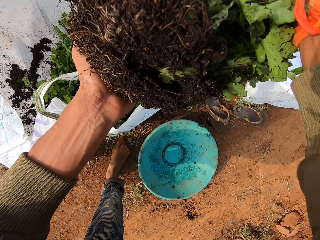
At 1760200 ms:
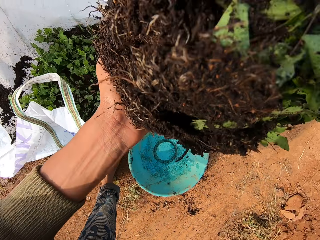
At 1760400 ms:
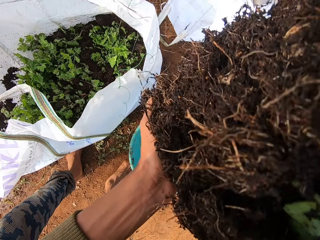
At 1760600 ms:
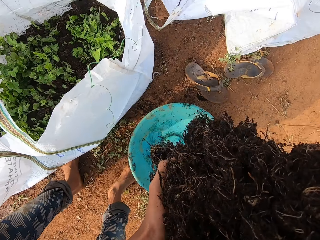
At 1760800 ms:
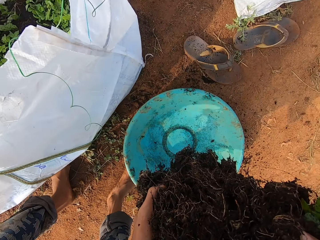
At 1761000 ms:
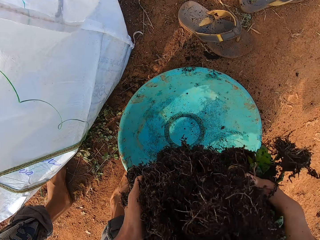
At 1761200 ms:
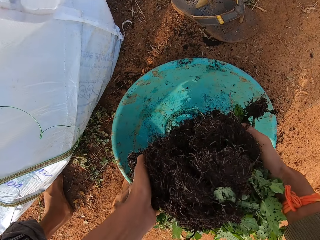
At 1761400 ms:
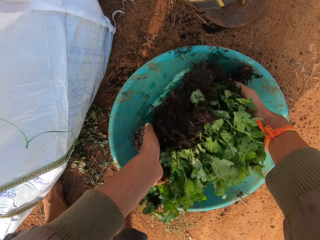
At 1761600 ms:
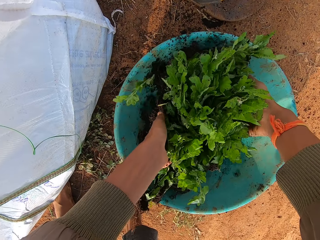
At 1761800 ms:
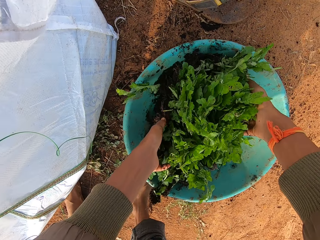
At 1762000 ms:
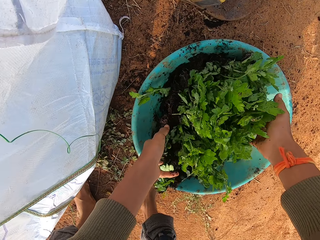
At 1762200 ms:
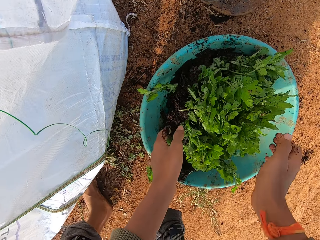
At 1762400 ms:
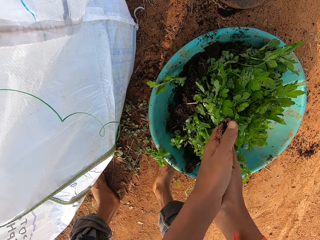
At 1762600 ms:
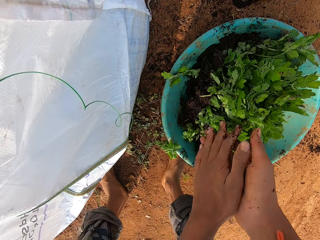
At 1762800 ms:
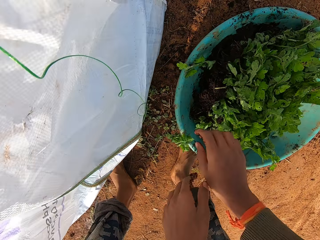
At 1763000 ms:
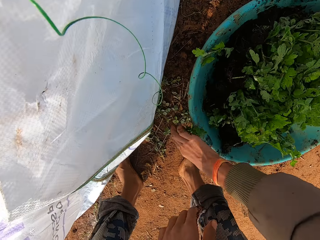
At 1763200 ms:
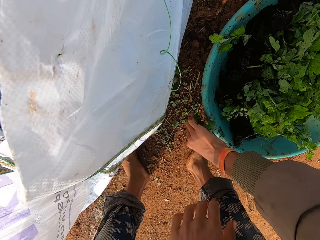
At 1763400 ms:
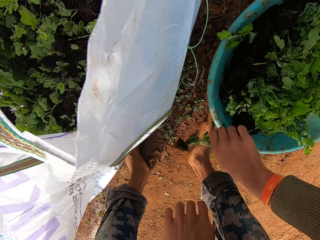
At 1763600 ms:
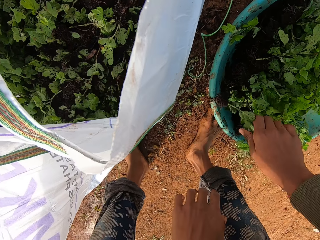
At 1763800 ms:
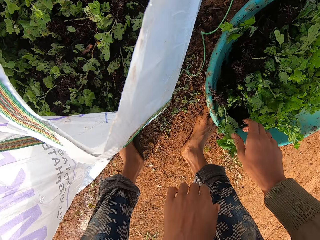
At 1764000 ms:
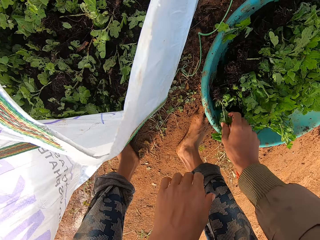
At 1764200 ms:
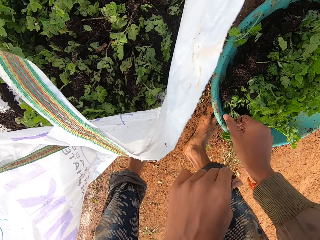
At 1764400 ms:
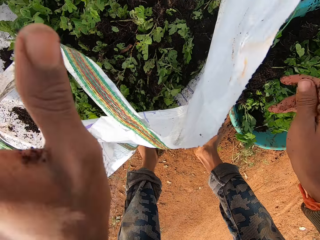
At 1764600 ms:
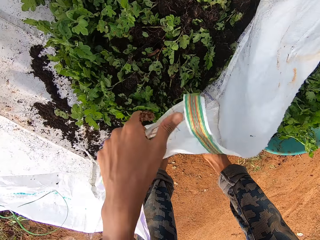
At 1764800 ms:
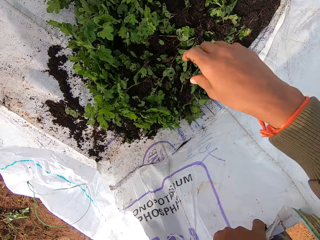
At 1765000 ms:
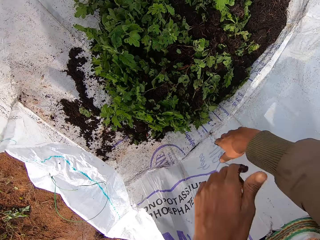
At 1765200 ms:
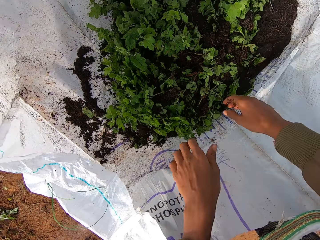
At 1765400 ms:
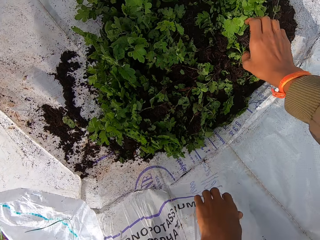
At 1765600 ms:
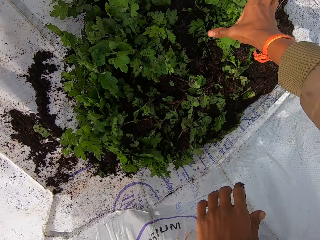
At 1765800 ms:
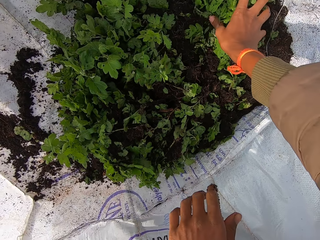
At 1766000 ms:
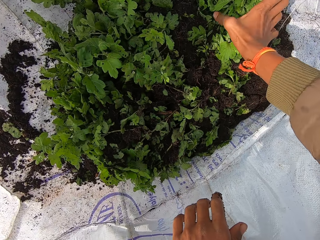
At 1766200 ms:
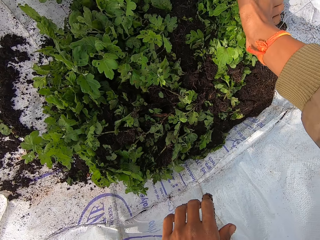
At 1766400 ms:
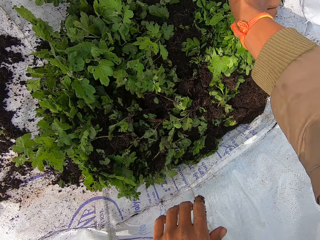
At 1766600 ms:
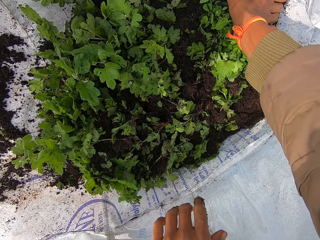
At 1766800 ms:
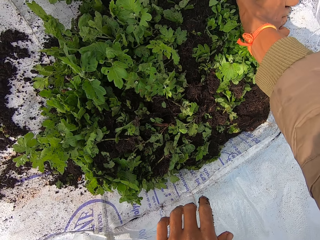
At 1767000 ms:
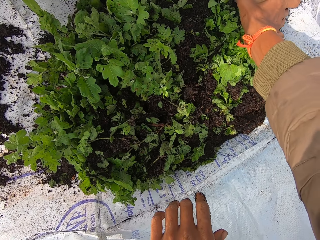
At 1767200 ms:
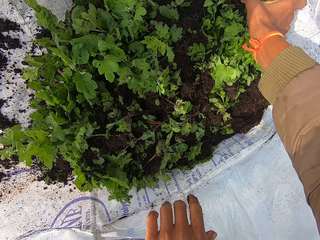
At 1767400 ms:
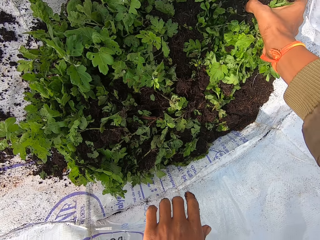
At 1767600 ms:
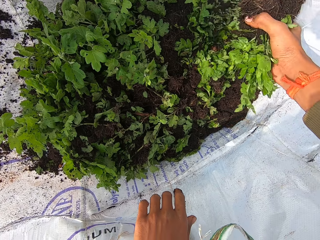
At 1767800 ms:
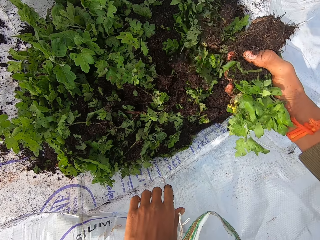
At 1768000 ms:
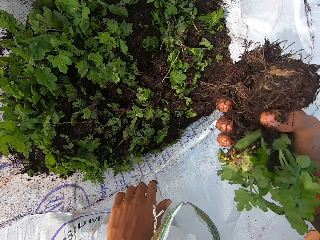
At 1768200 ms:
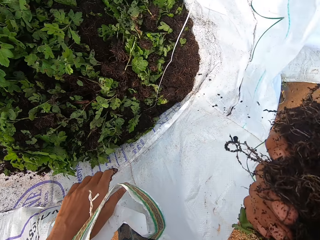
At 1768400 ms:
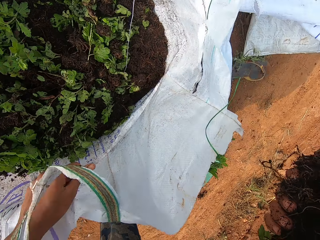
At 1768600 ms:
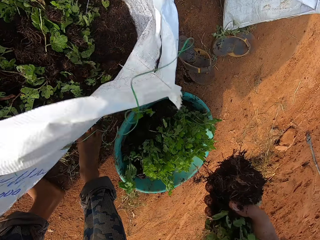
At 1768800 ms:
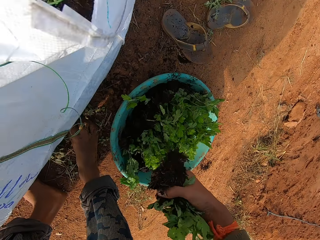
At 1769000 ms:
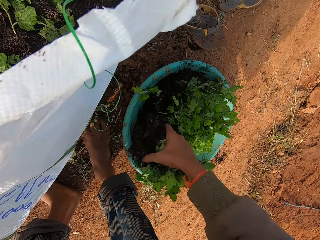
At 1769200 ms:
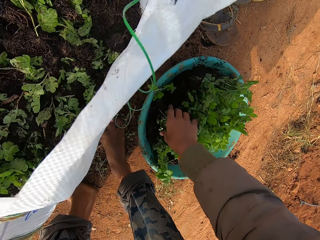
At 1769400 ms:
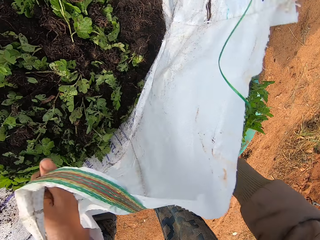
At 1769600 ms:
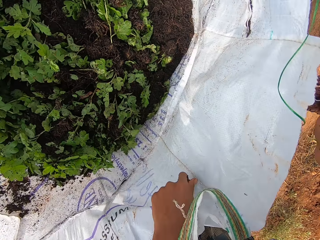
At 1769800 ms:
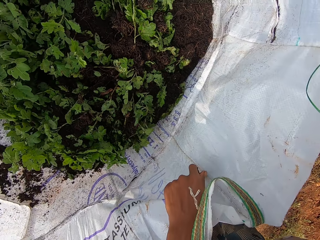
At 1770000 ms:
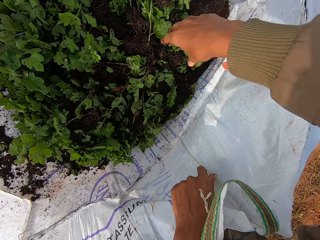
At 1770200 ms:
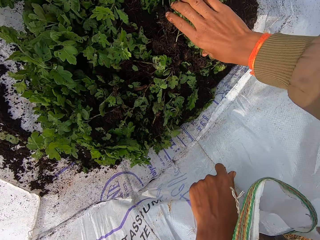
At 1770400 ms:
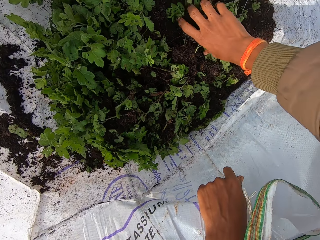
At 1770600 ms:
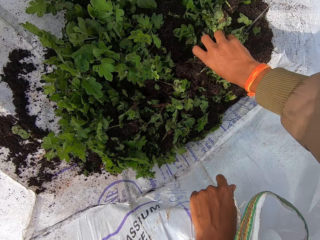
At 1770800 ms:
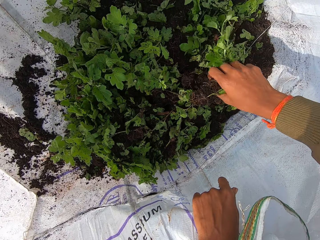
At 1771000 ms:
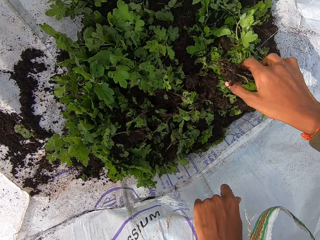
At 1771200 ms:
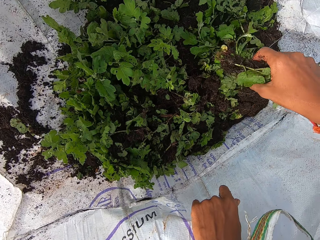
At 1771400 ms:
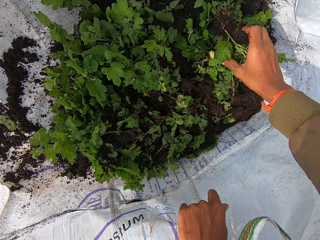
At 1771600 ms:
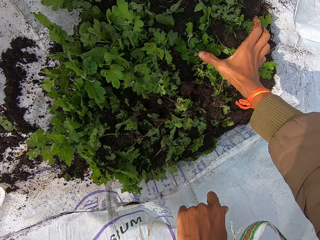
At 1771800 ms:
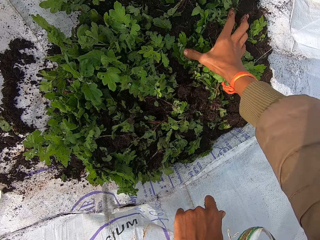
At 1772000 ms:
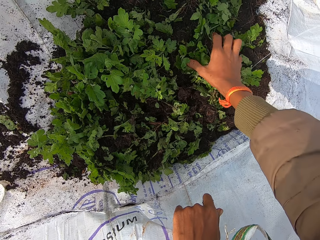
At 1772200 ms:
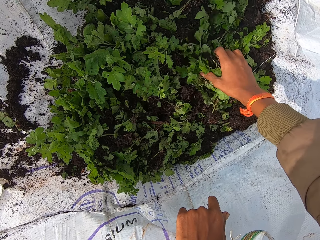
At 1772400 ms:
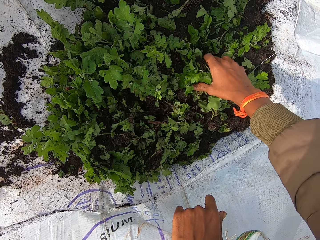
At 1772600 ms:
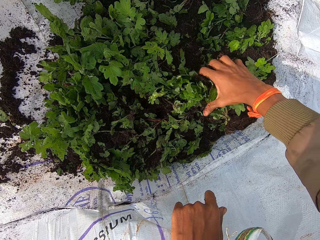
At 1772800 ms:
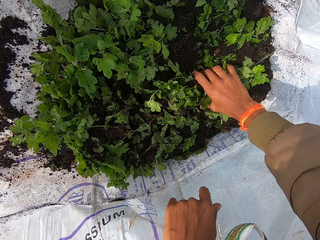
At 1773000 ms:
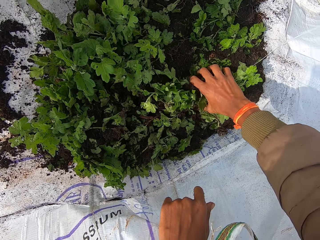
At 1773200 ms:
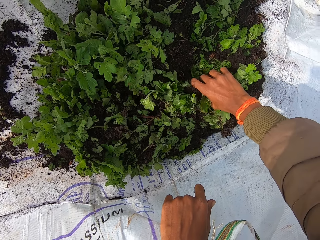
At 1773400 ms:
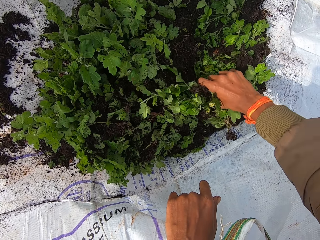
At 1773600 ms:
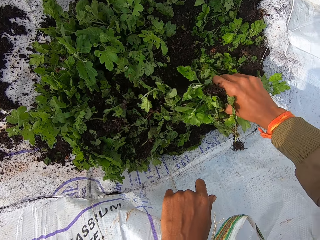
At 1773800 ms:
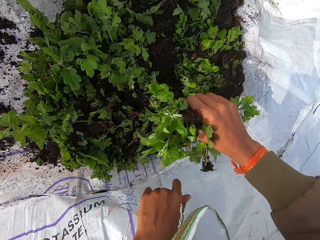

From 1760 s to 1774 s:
The camera wearer drops the celery in the bowl on the ground with both hands. He dusts both hands. He picks a celery from the ground with his right hand and drops the celery in the bowl with his right hand. He opens the sack with both hands. He takes celery from the sack with his right hand. He drops the celery in the bowl with his right hand. He takes celery from the sack with his right hand.

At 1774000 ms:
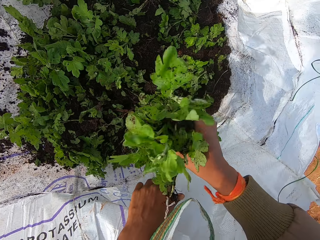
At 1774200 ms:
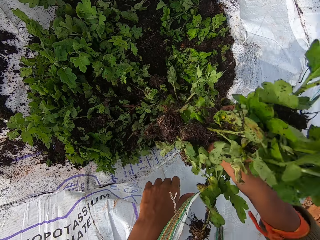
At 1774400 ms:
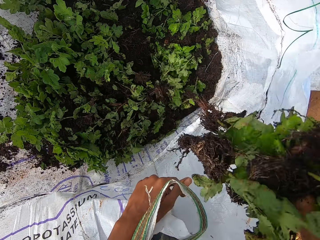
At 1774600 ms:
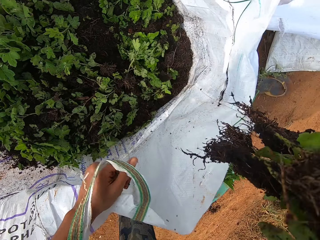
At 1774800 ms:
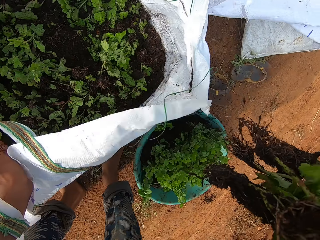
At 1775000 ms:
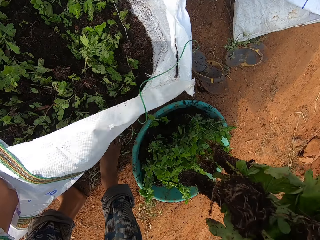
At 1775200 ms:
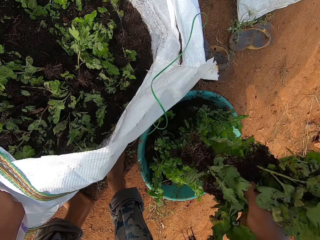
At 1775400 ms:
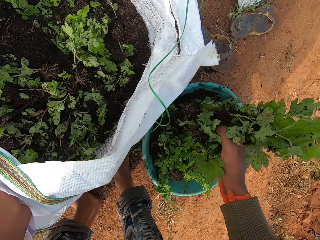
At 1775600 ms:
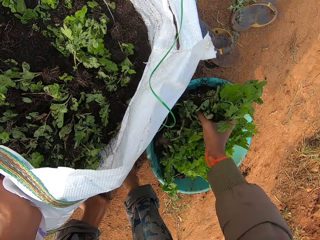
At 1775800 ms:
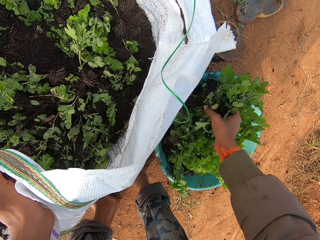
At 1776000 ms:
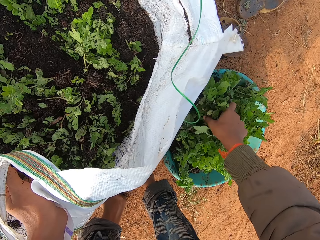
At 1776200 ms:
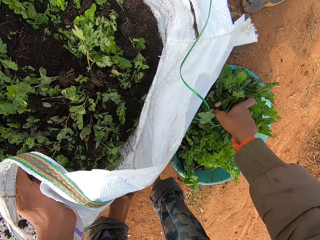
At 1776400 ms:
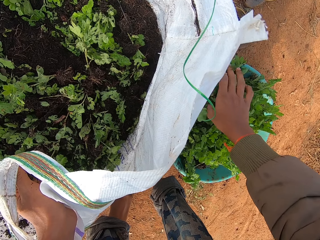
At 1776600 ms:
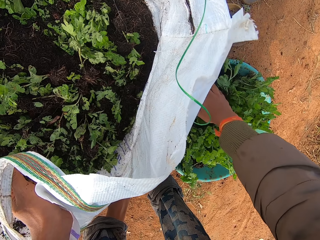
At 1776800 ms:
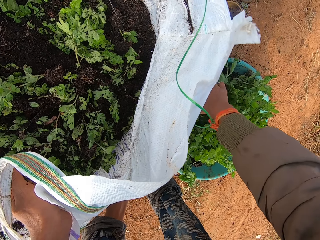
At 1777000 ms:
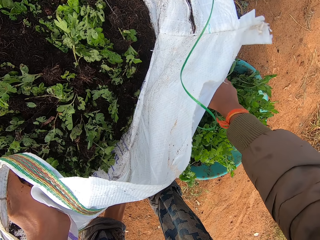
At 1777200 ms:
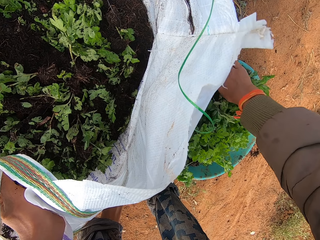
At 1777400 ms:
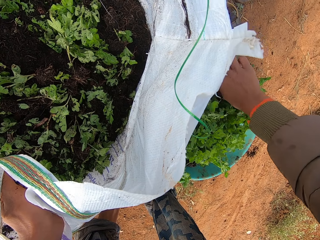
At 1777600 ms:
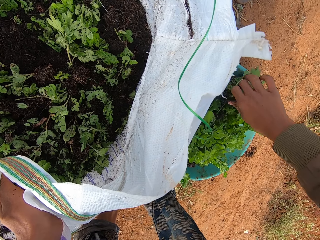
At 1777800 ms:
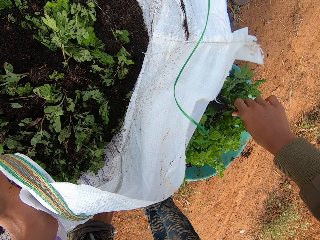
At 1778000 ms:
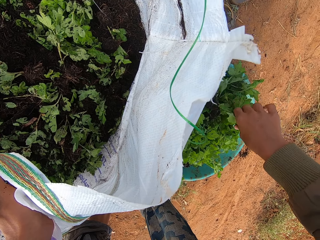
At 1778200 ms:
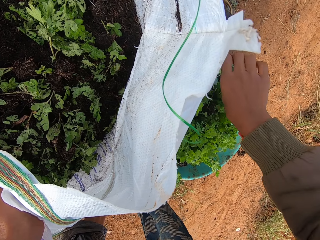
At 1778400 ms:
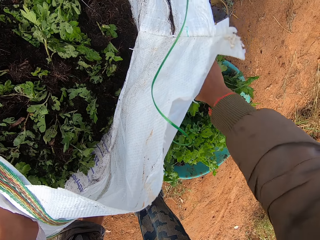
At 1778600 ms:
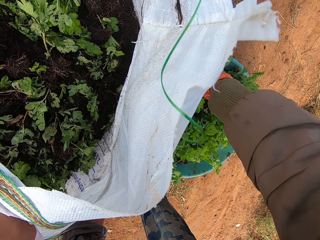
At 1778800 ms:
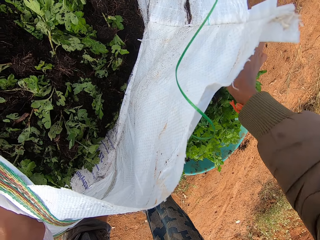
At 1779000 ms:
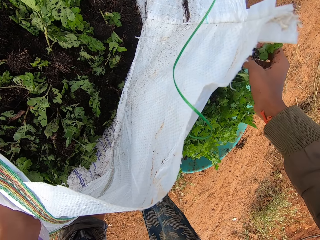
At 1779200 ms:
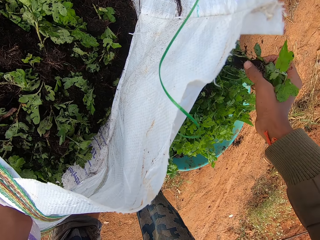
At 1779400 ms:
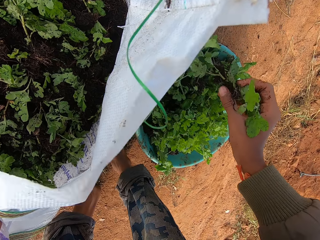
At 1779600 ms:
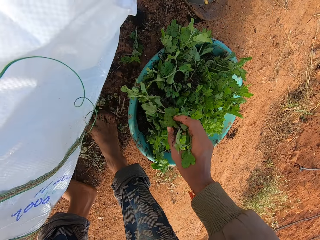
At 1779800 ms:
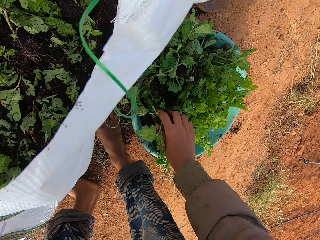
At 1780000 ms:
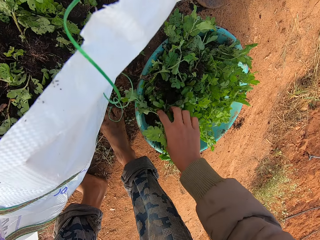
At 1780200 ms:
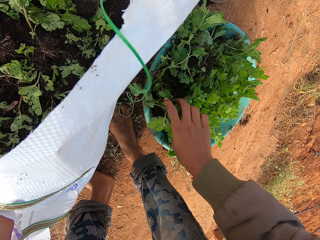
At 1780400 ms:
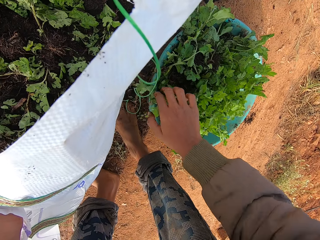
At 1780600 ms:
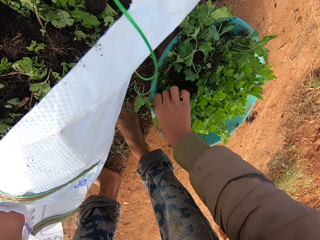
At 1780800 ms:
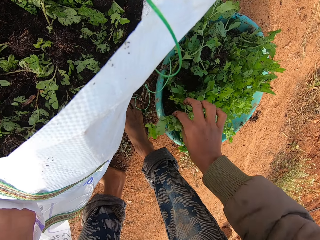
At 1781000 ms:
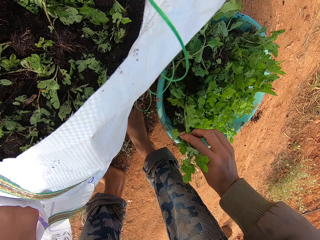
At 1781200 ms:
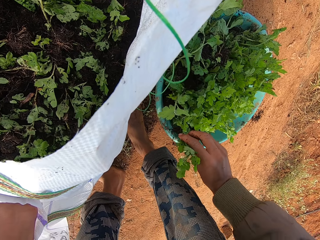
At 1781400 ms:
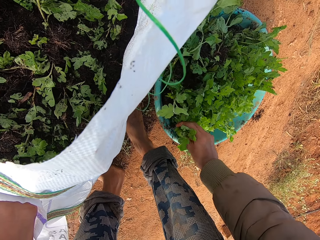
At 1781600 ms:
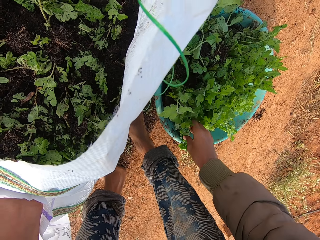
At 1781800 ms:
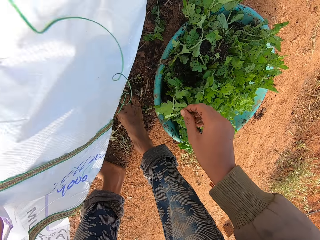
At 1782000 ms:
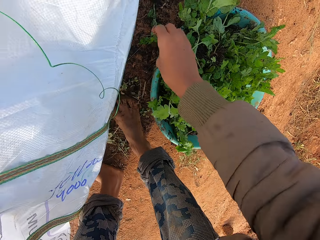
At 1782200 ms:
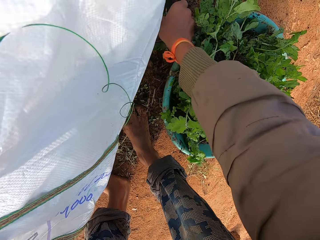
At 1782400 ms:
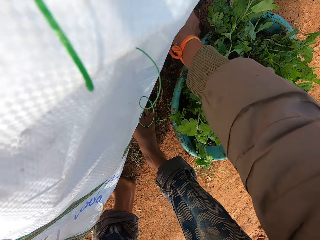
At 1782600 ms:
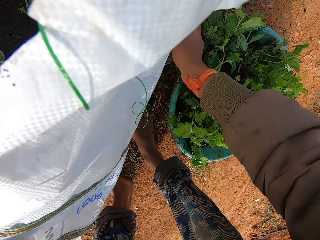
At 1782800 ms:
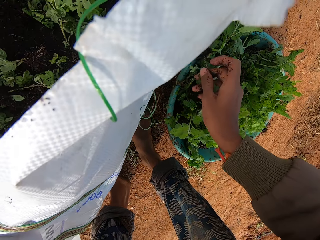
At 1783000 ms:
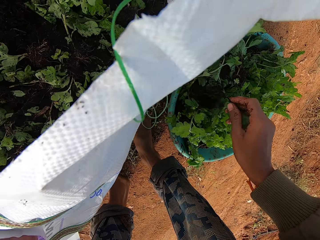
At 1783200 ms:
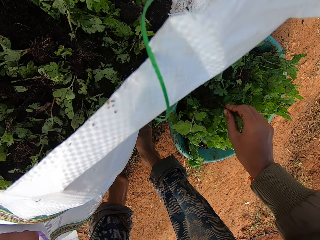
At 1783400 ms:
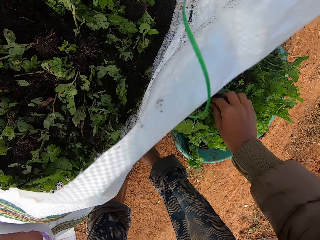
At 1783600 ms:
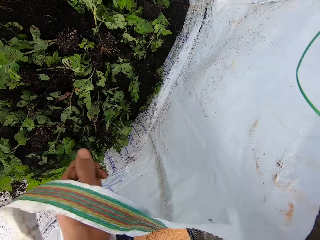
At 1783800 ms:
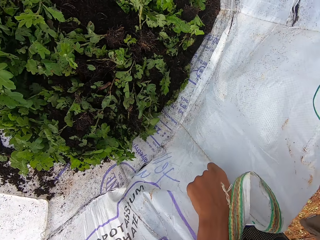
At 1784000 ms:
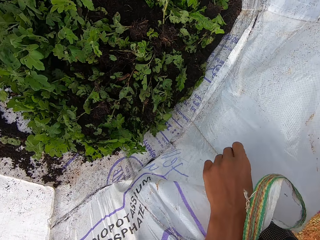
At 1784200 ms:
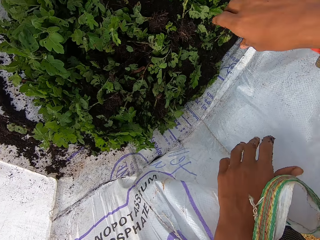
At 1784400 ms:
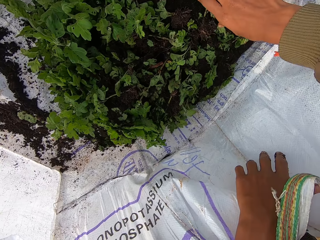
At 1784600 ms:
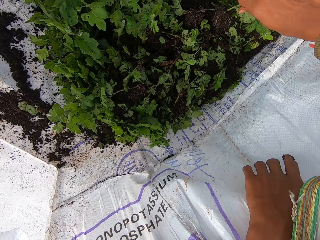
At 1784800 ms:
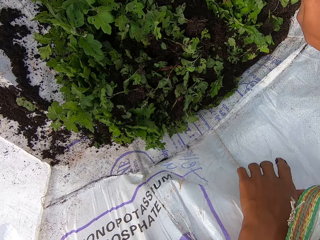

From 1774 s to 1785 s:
The camera wearer drops the celery in the bowl with his right hand. He picks a celery from the ground with his right hand. He drops the celery in the bowl with his right hand.
